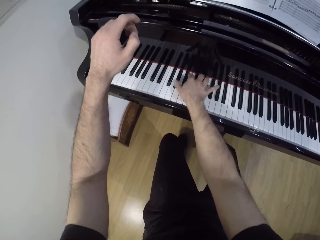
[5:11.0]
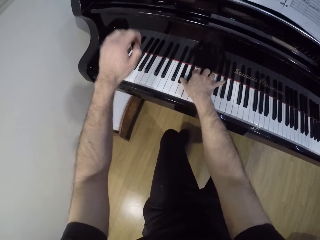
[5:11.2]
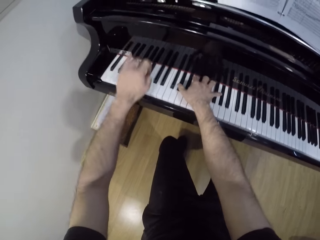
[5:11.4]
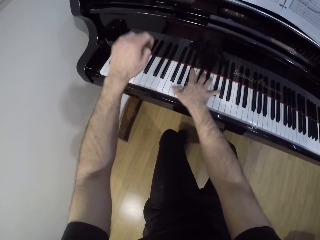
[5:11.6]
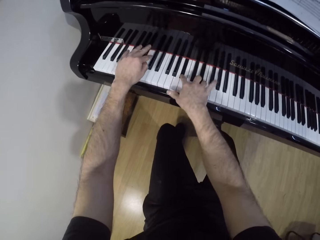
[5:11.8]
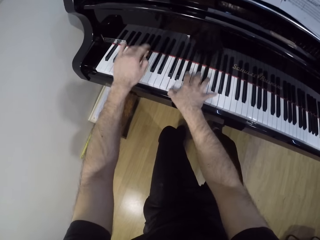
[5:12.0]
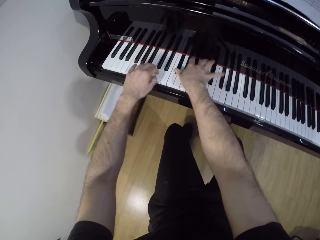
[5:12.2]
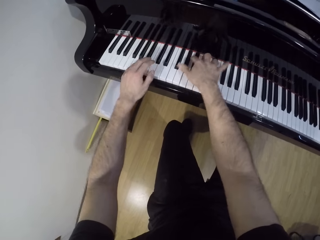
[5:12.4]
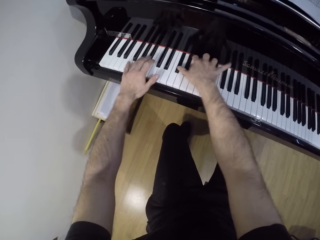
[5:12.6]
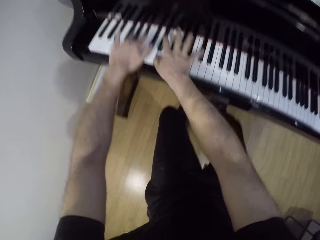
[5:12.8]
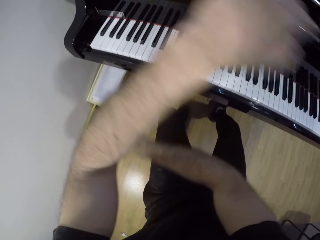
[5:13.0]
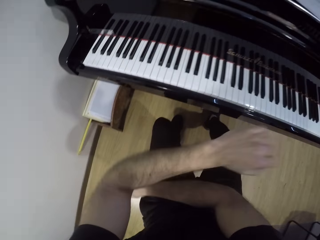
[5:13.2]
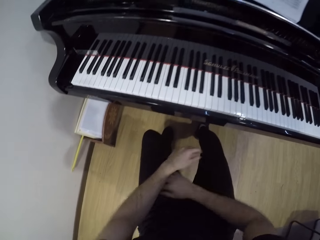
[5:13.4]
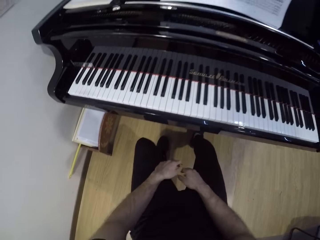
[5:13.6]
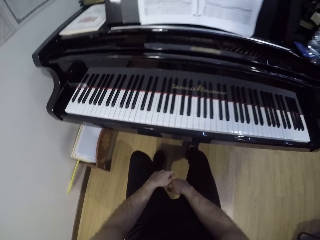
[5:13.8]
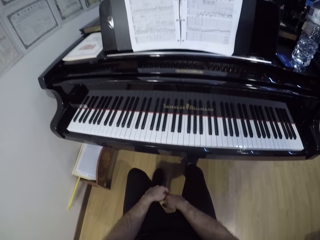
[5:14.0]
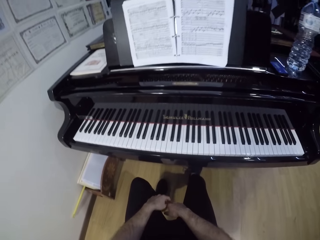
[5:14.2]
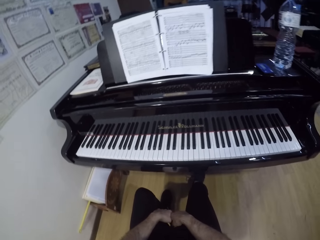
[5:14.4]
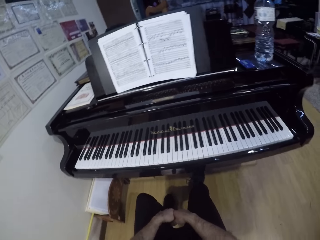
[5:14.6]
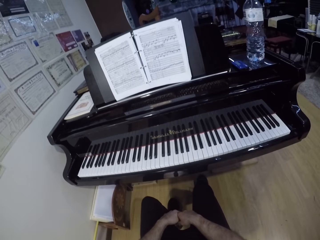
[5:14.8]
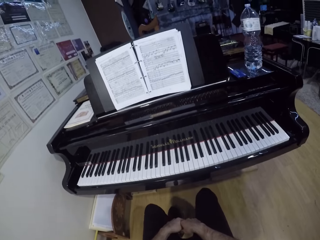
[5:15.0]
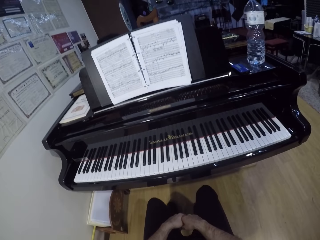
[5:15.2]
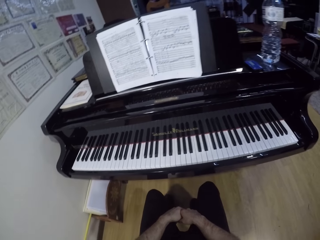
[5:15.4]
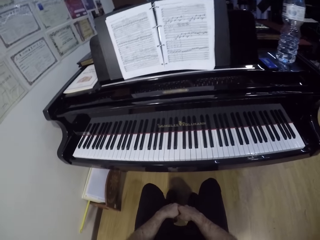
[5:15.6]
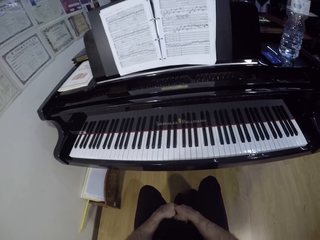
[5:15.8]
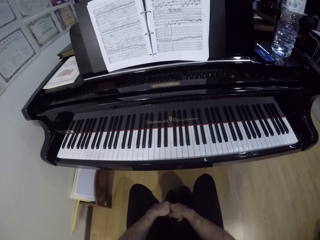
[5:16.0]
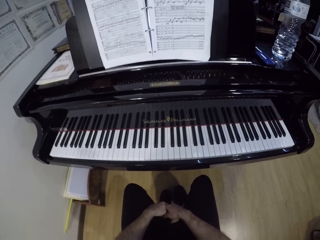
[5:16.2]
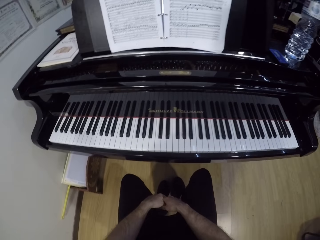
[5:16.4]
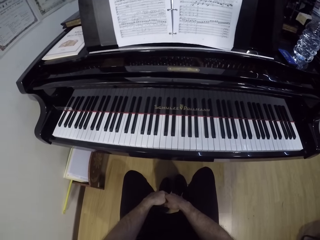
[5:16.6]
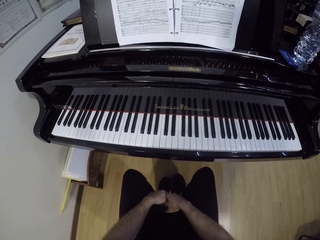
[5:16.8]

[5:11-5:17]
The camera wearer plays the piano with both hands. They stop playing the piano. They look around.

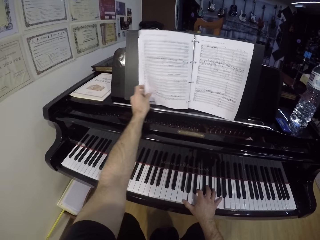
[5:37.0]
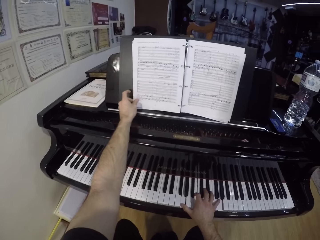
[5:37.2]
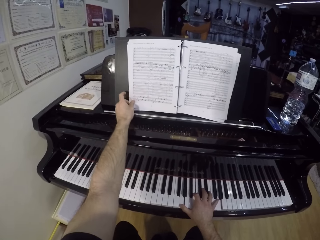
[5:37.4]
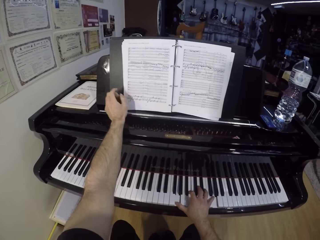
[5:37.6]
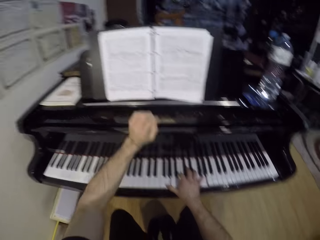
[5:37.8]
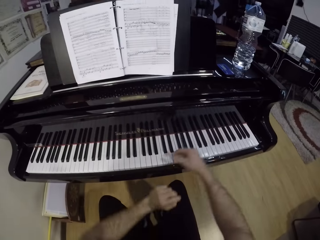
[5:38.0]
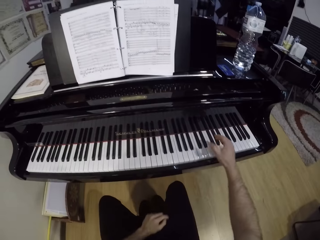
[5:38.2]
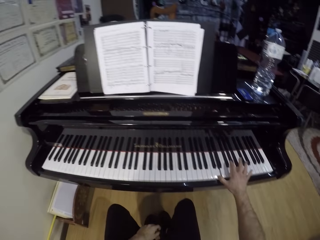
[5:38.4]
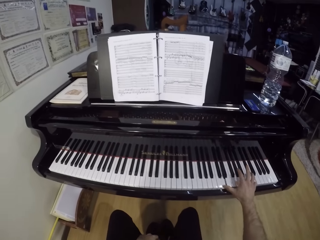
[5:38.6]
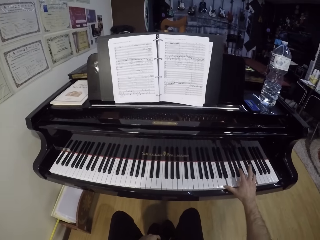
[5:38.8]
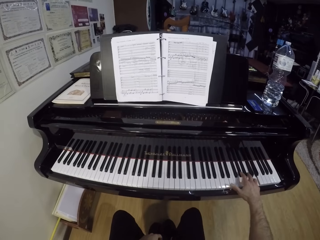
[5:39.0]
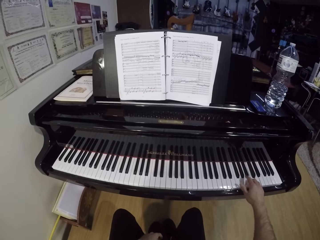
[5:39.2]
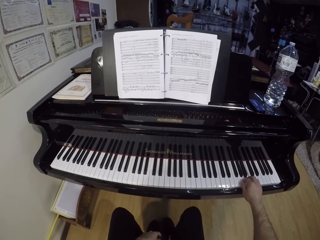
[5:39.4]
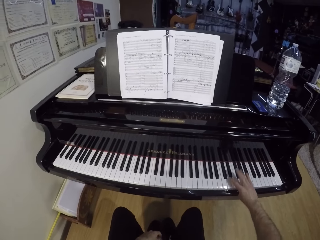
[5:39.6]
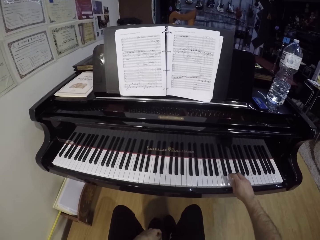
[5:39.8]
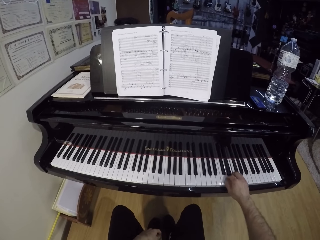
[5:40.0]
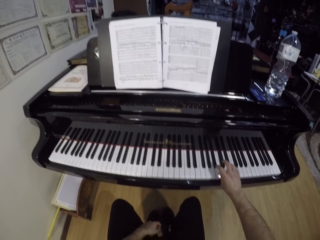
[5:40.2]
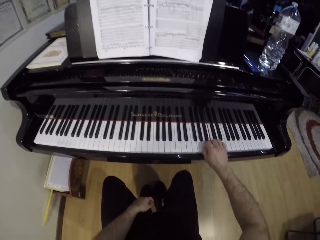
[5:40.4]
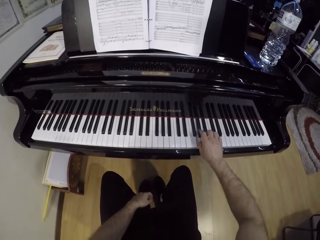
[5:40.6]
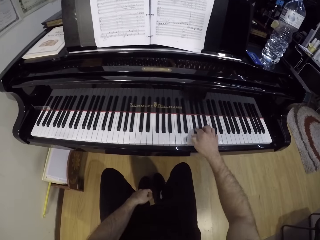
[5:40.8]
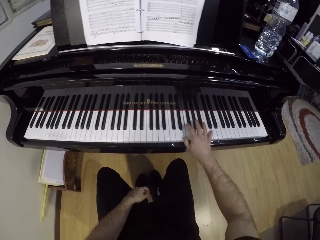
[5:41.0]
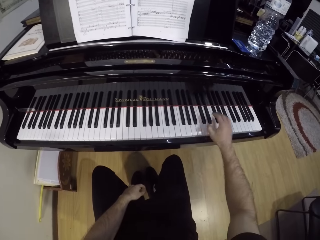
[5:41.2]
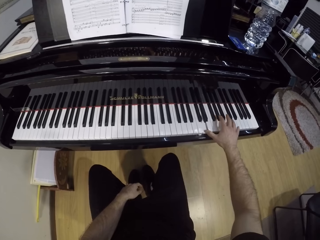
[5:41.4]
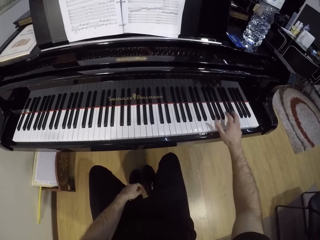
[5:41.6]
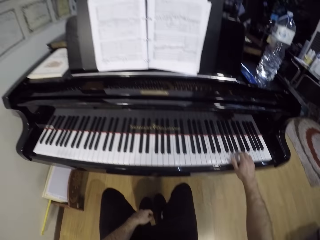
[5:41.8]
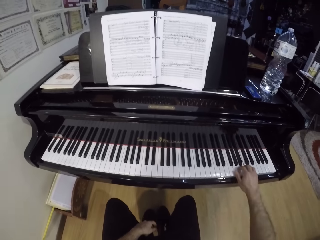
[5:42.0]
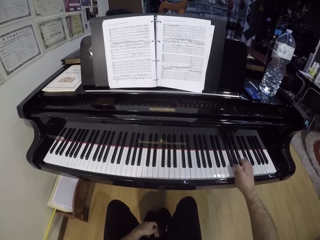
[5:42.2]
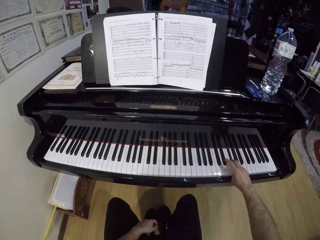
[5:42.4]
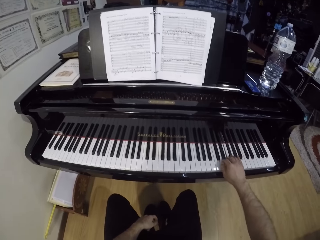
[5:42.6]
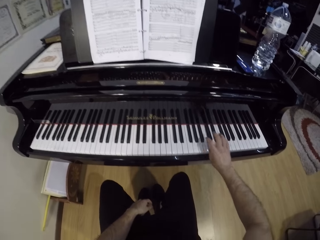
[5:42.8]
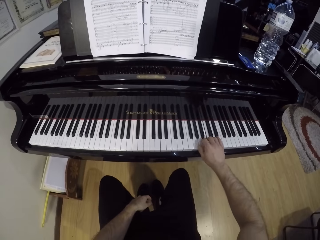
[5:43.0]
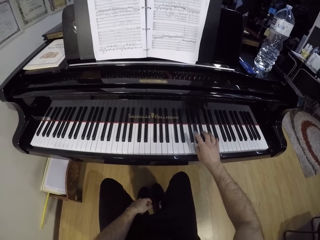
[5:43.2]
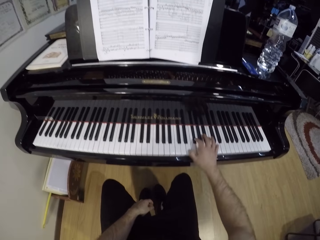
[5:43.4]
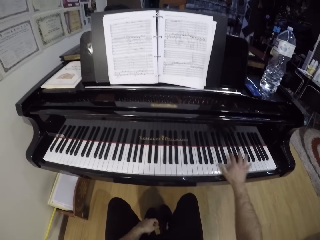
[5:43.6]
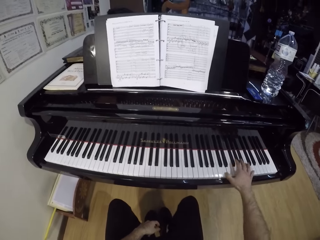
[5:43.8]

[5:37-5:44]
The camera wearer plays the piano with his right hand.

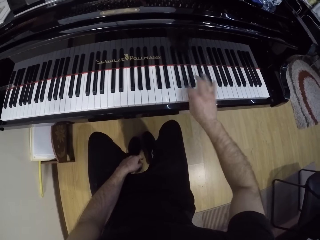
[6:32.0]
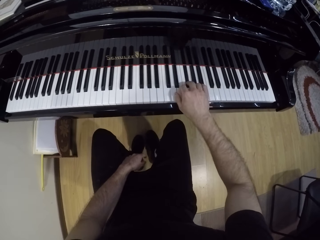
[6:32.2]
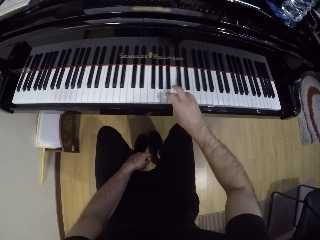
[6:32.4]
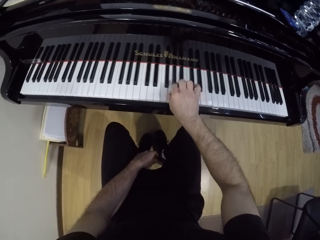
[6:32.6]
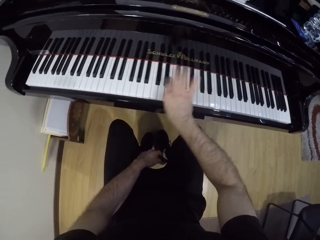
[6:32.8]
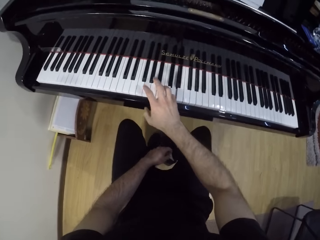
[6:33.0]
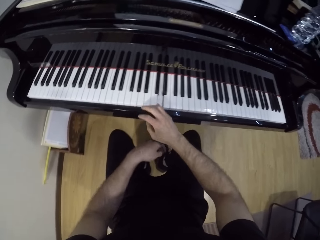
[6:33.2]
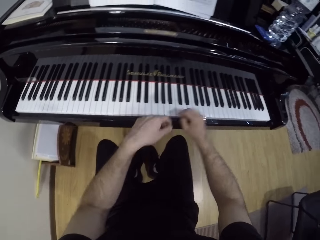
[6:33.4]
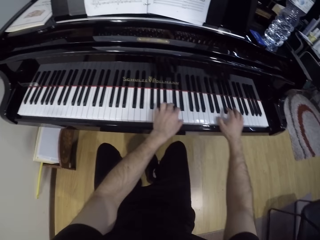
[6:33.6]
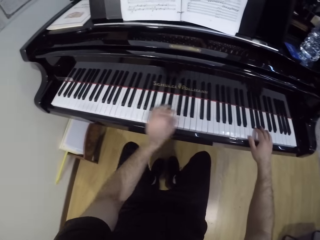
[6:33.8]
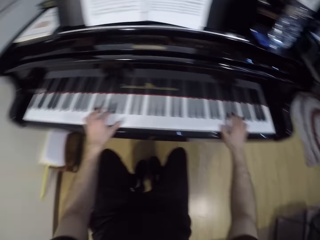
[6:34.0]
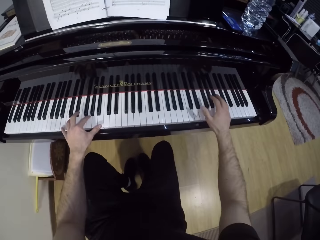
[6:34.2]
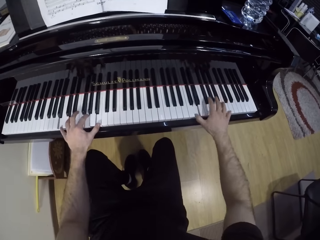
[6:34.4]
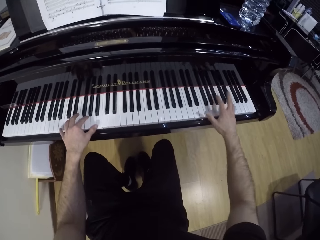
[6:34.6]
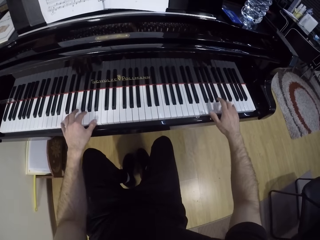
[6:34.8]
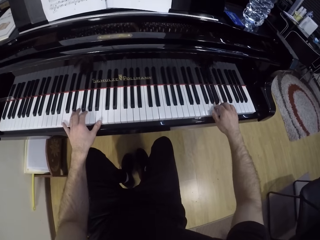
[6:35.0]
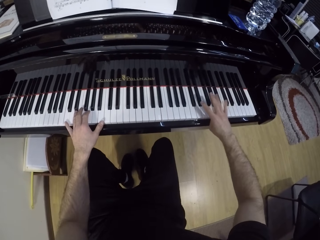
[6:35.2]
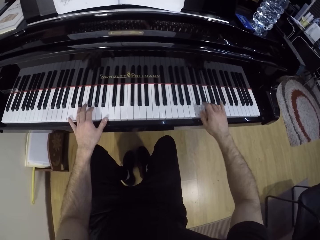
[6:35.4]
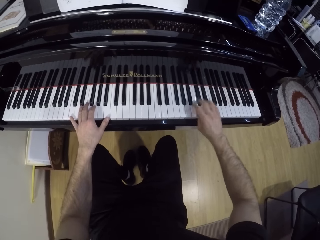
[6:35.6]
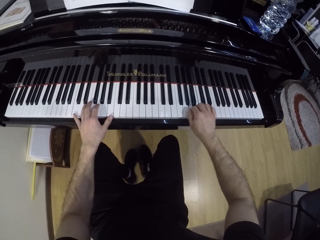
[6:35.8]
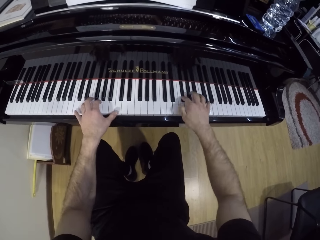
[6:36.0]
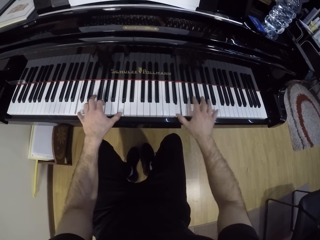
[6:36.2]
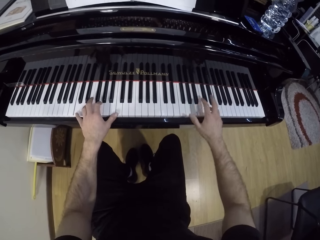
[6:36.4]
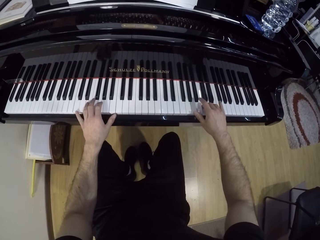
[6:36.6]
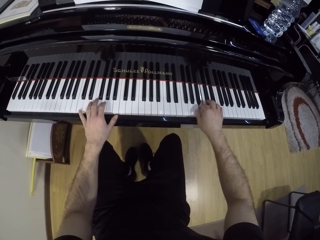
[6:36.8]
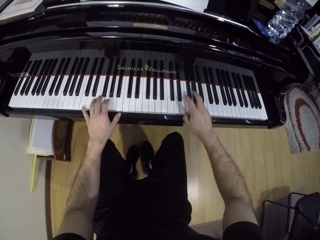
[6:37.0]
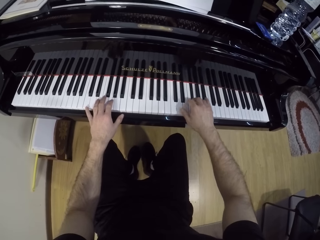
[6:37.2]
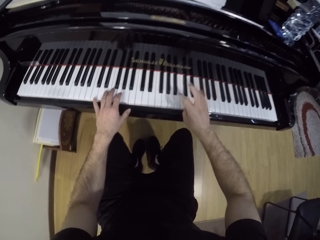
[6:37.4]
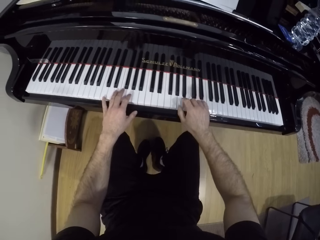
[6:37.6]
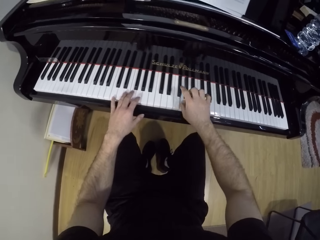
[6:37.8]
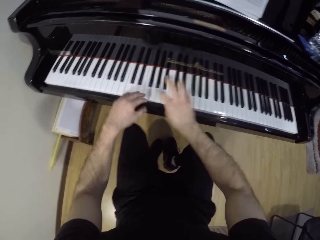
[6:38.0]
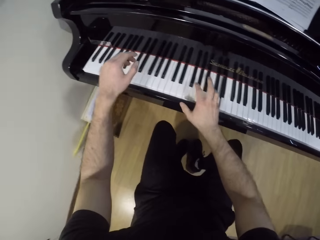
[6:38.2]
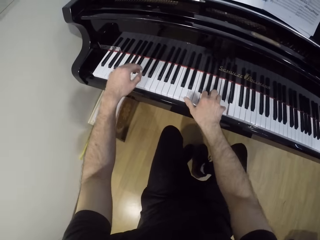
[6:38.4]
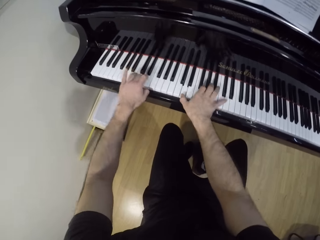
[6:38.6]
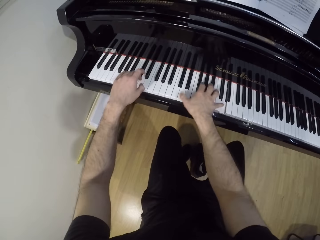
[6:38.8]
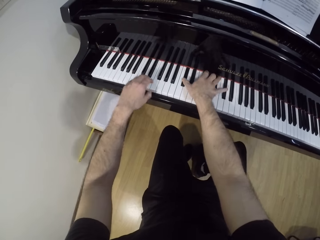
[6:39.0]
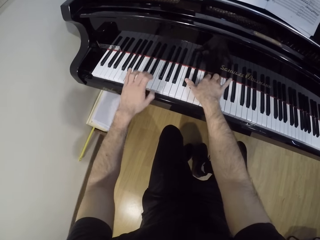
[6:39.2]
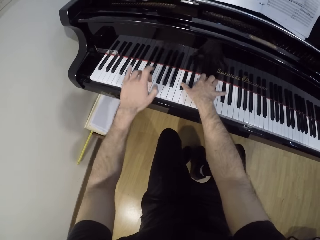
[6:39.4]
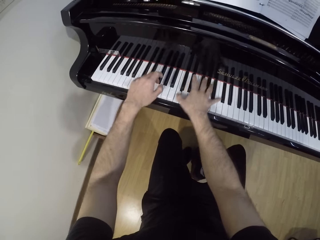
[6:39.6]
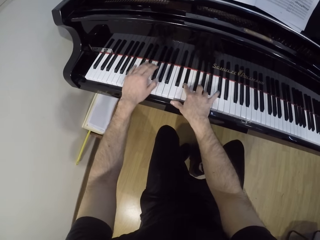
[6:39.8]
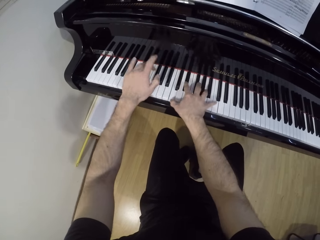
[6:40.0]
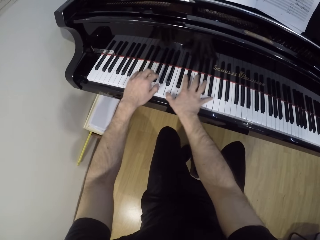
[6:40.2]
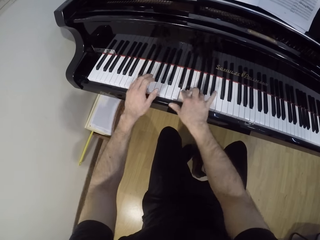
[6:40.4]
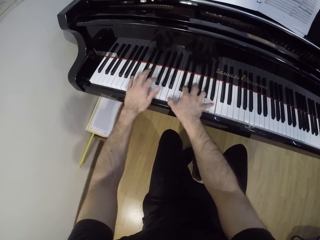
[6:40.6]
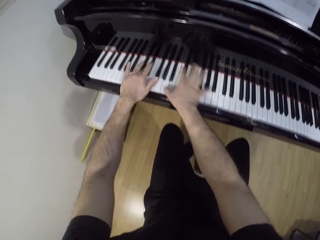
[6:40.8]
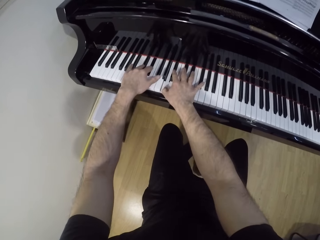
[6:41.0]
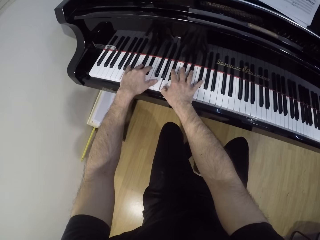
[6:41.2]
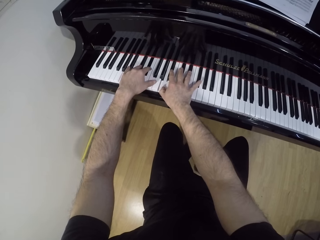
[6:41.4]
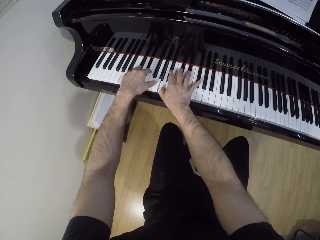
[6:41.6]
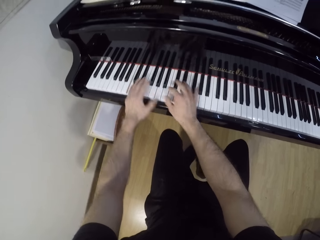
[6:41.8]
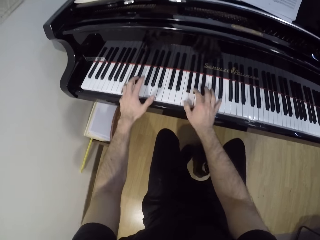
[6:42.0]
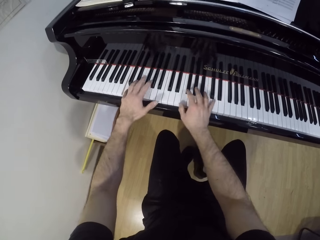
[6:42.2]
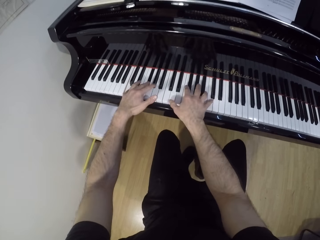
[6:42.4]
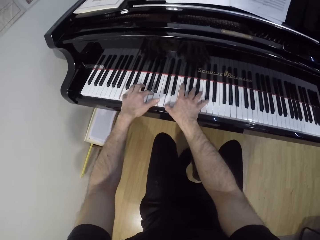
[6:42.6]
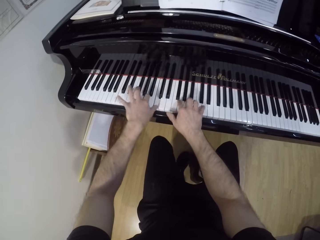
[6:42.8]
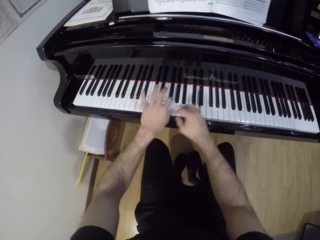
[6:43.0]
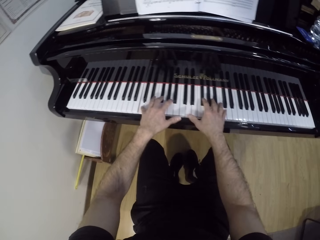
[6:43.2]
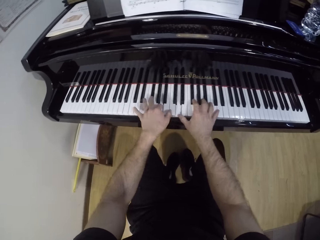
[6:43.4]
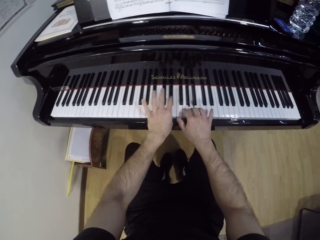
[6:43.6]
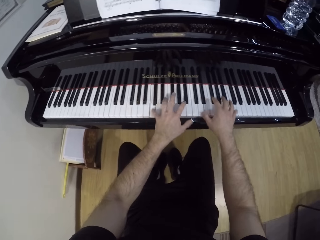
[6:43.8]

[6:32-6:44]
The camera wearer plays the piano with both hands.
